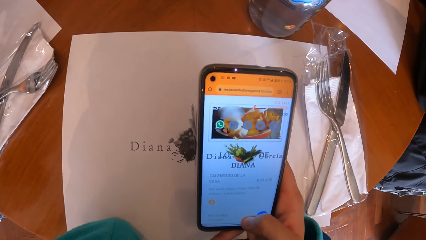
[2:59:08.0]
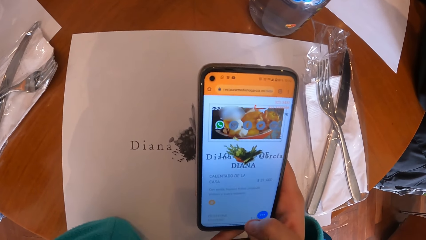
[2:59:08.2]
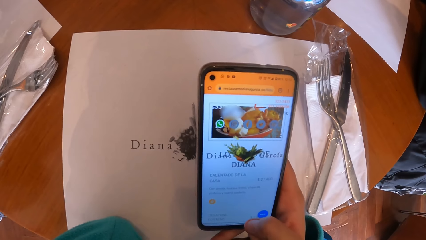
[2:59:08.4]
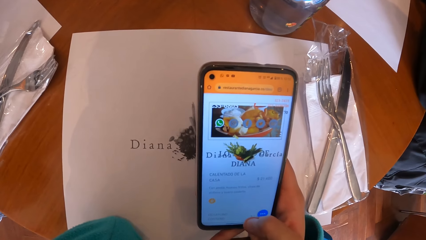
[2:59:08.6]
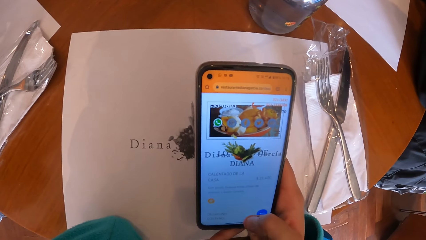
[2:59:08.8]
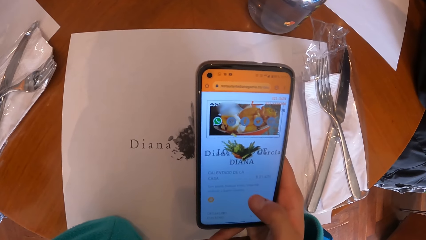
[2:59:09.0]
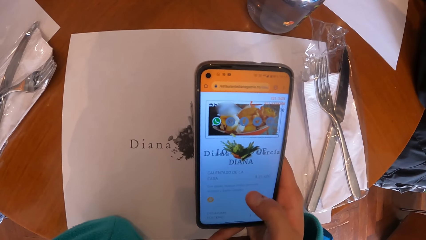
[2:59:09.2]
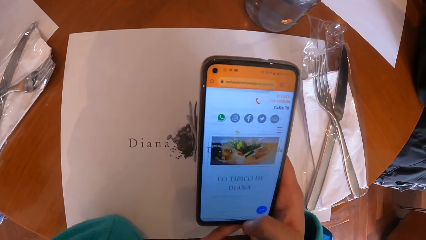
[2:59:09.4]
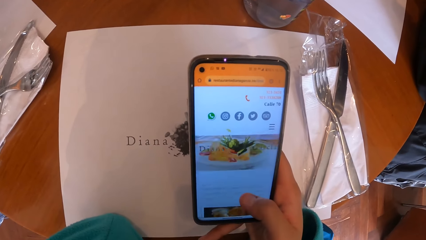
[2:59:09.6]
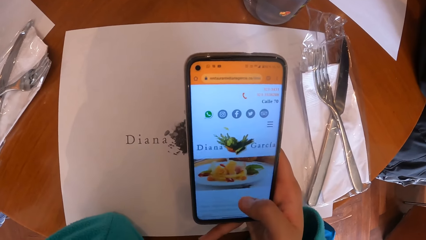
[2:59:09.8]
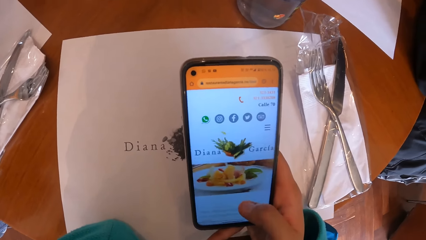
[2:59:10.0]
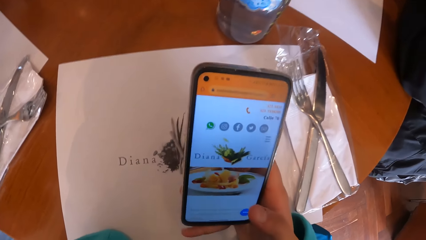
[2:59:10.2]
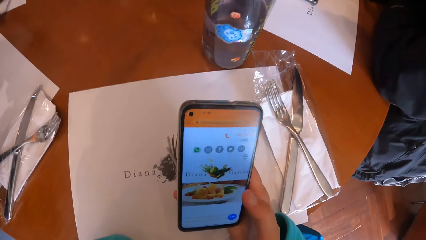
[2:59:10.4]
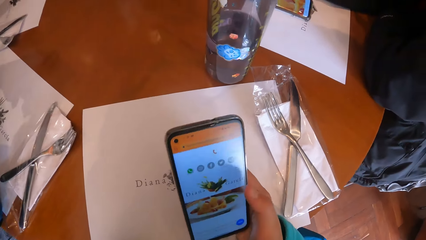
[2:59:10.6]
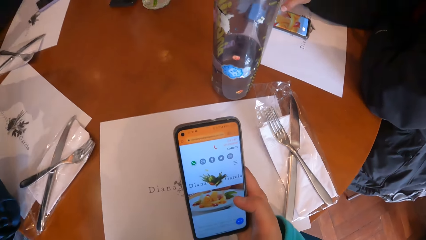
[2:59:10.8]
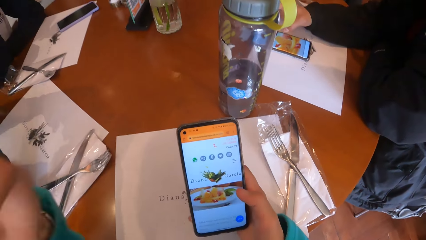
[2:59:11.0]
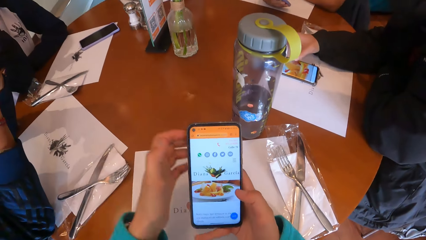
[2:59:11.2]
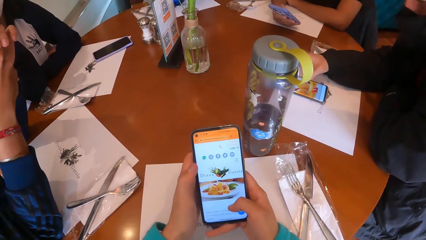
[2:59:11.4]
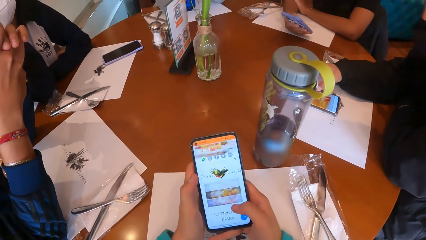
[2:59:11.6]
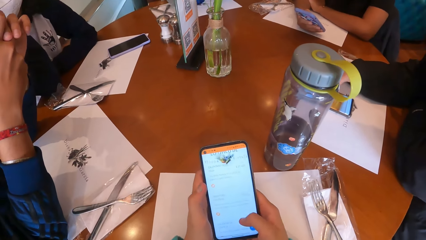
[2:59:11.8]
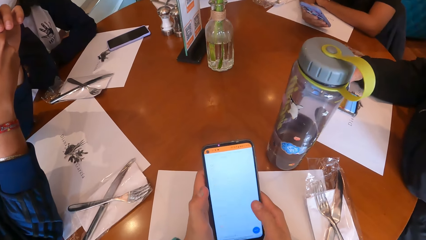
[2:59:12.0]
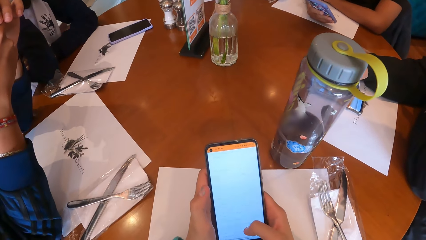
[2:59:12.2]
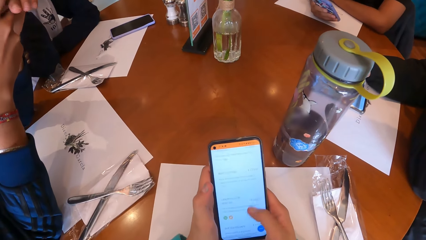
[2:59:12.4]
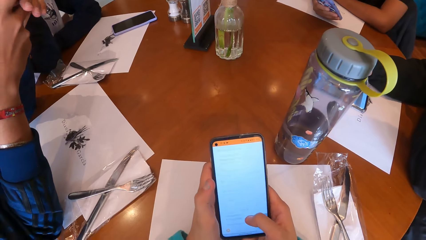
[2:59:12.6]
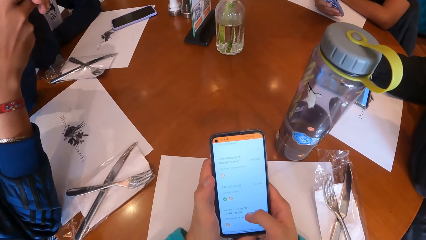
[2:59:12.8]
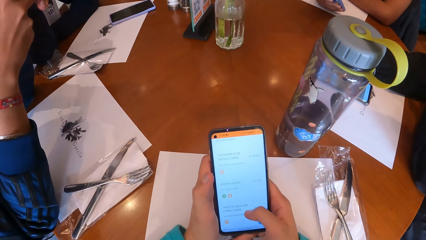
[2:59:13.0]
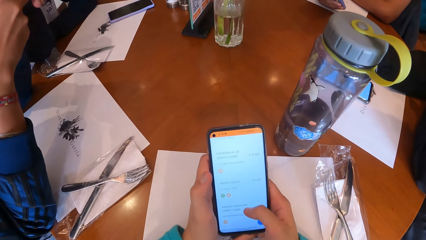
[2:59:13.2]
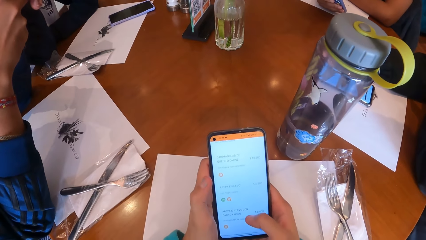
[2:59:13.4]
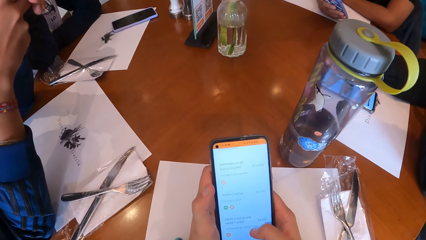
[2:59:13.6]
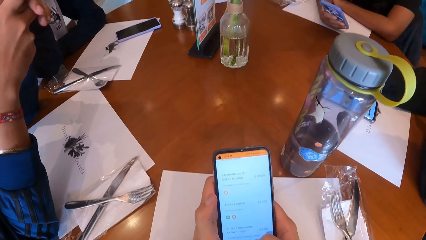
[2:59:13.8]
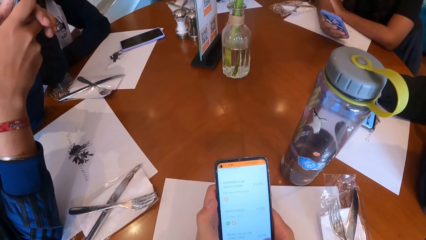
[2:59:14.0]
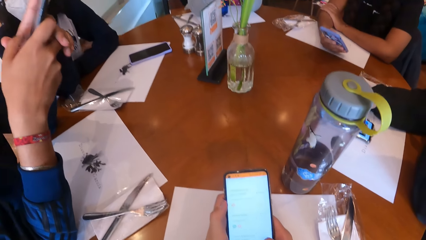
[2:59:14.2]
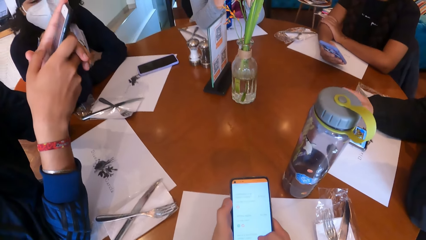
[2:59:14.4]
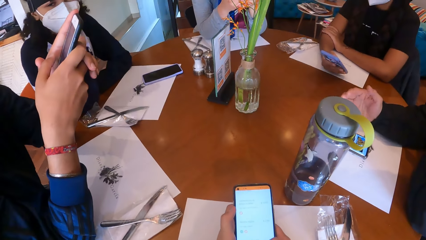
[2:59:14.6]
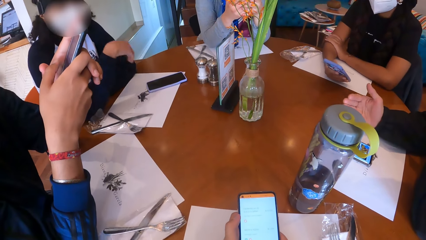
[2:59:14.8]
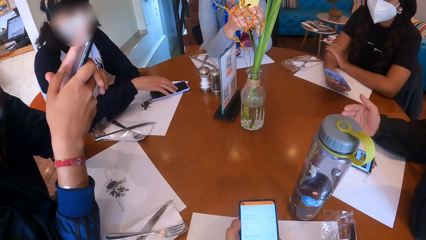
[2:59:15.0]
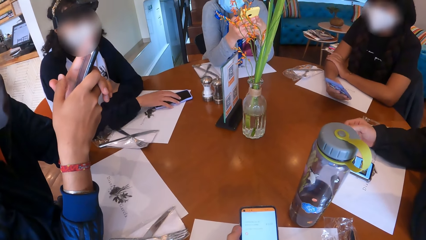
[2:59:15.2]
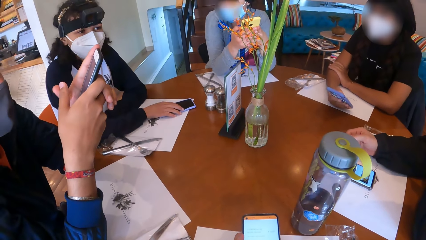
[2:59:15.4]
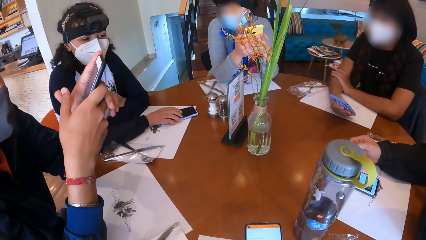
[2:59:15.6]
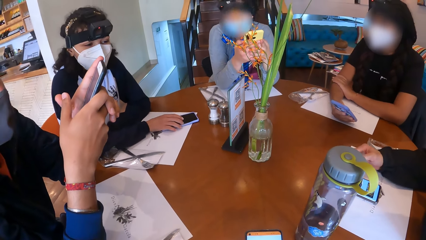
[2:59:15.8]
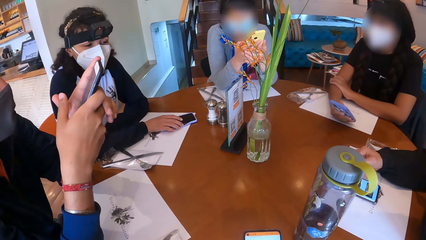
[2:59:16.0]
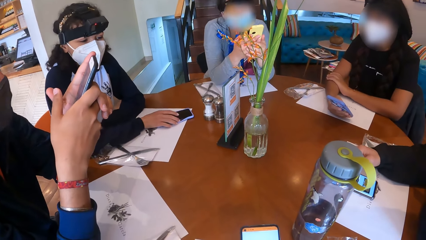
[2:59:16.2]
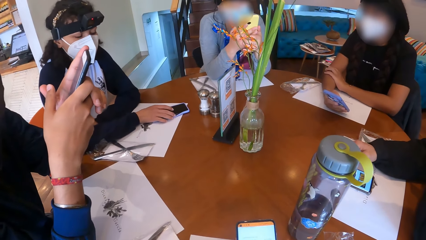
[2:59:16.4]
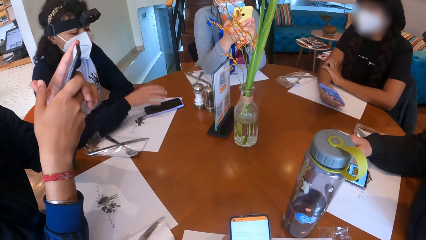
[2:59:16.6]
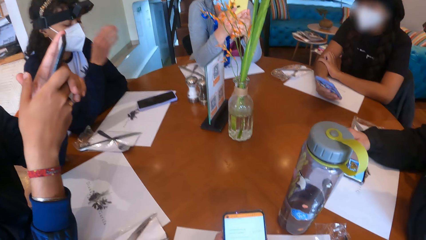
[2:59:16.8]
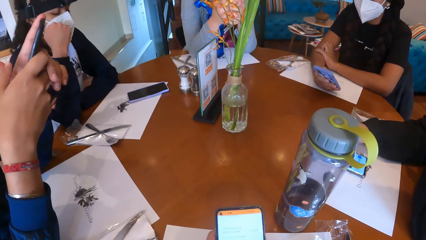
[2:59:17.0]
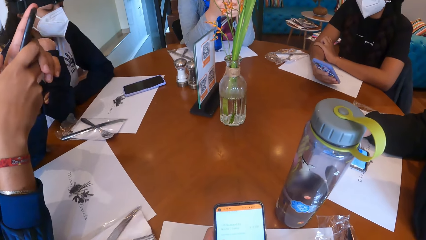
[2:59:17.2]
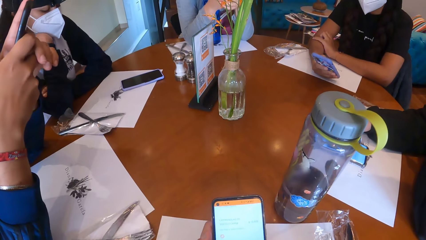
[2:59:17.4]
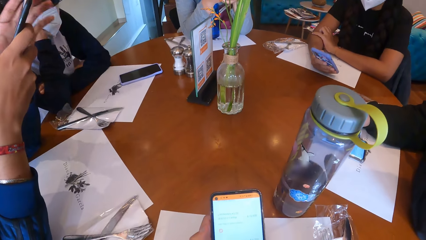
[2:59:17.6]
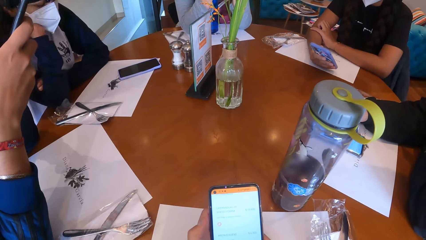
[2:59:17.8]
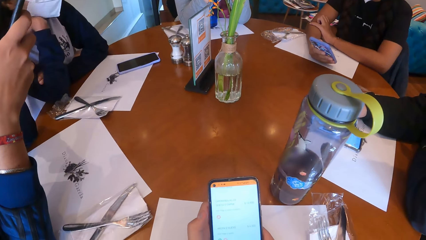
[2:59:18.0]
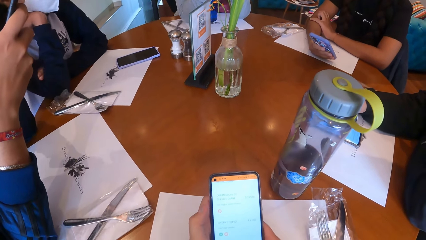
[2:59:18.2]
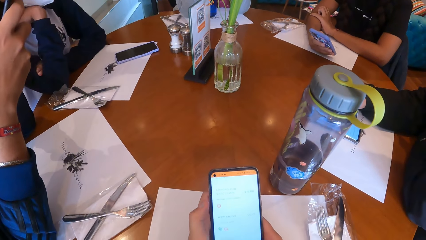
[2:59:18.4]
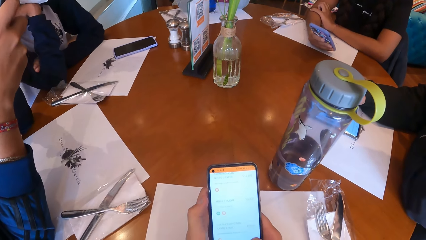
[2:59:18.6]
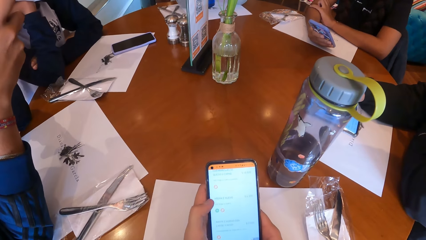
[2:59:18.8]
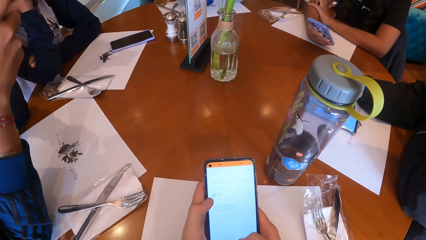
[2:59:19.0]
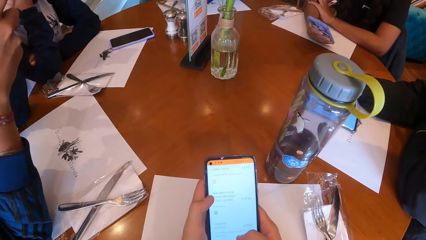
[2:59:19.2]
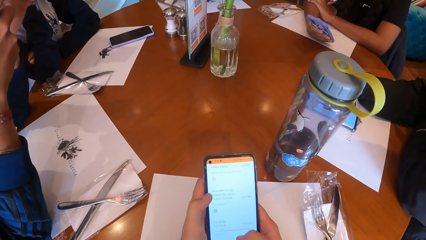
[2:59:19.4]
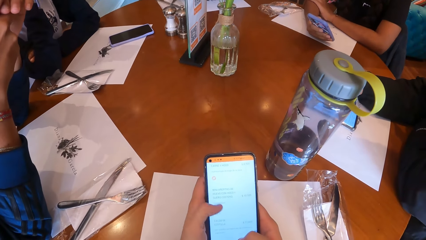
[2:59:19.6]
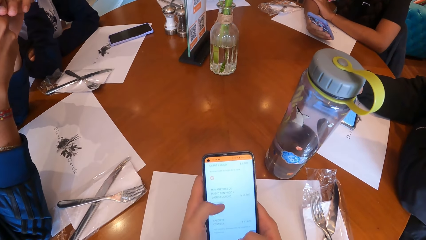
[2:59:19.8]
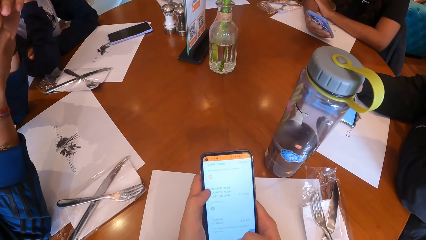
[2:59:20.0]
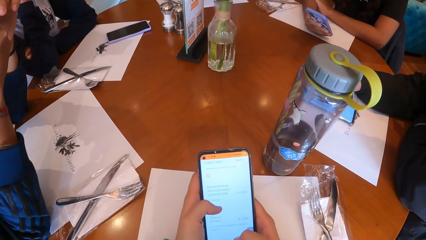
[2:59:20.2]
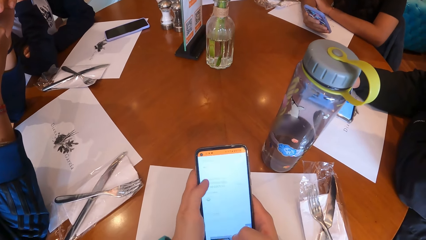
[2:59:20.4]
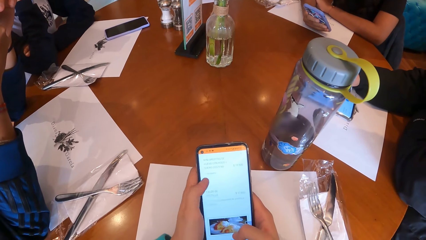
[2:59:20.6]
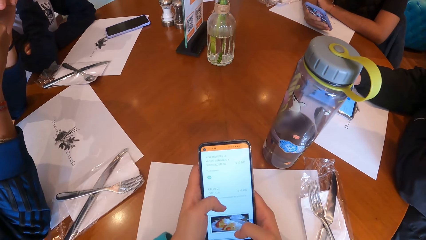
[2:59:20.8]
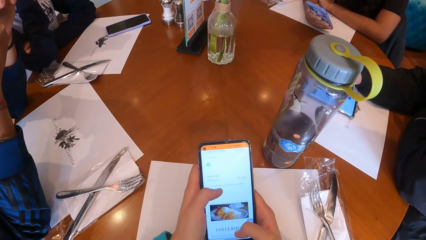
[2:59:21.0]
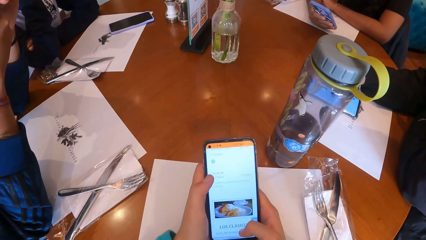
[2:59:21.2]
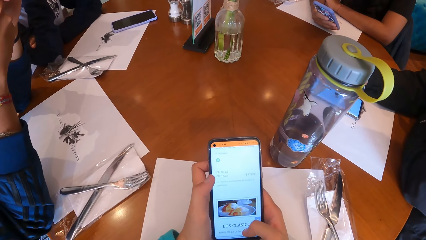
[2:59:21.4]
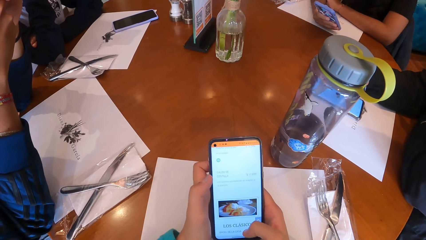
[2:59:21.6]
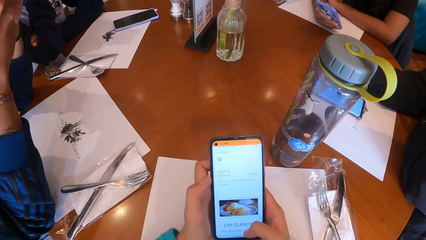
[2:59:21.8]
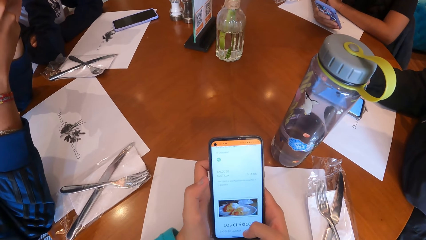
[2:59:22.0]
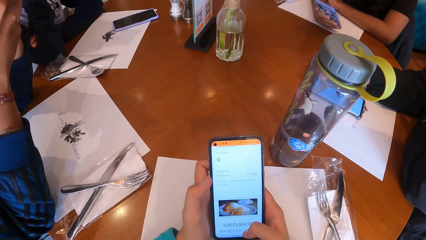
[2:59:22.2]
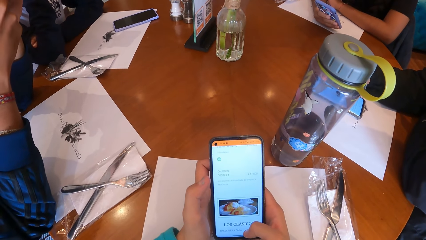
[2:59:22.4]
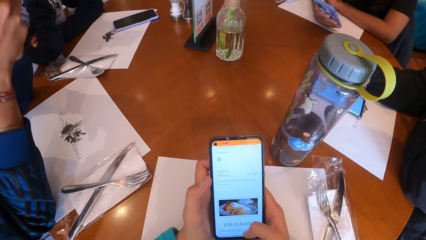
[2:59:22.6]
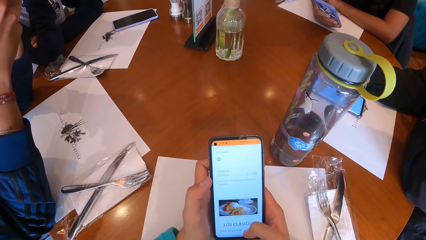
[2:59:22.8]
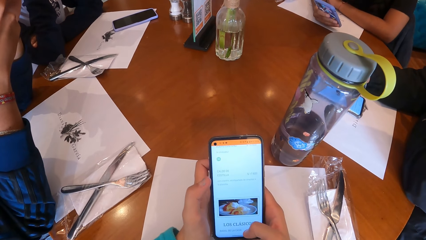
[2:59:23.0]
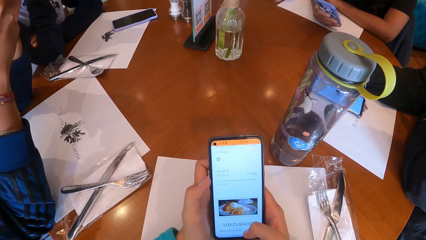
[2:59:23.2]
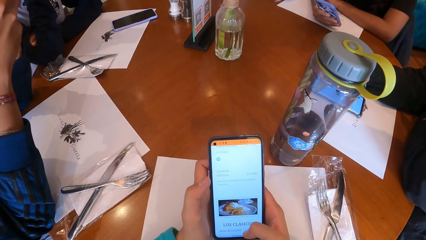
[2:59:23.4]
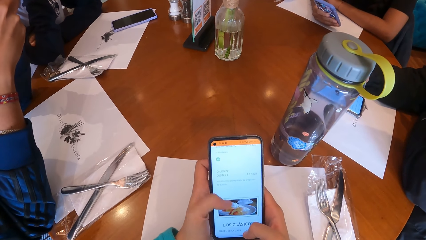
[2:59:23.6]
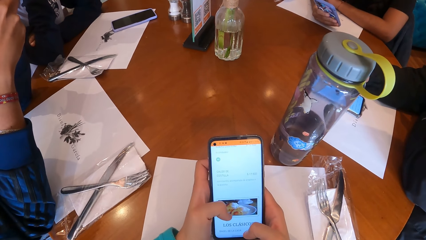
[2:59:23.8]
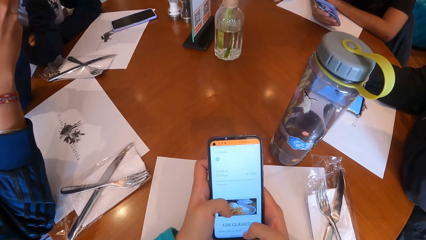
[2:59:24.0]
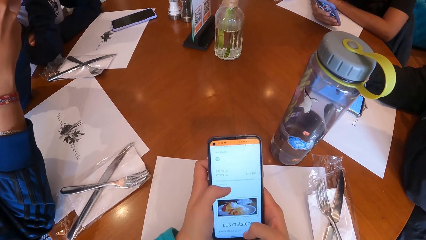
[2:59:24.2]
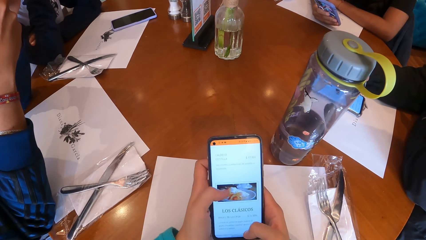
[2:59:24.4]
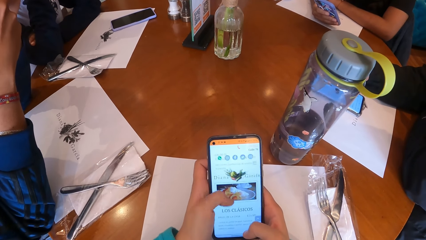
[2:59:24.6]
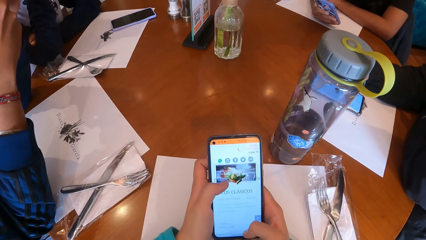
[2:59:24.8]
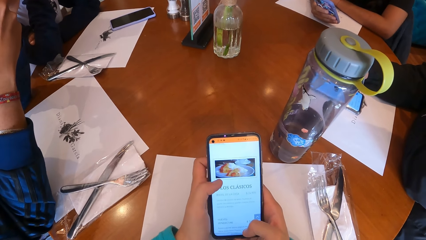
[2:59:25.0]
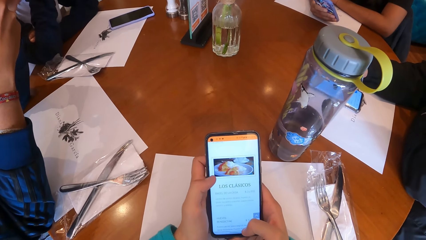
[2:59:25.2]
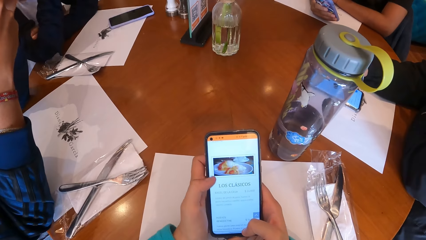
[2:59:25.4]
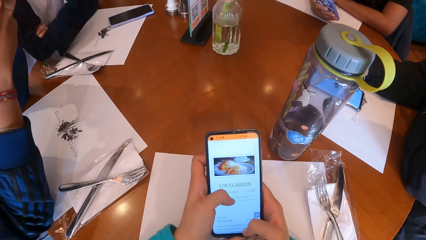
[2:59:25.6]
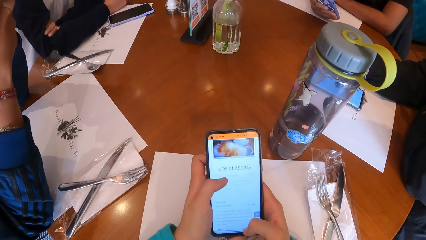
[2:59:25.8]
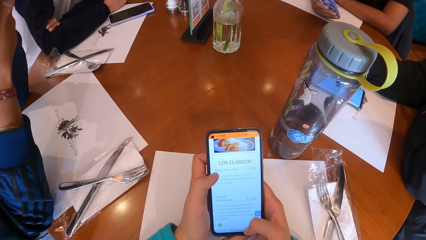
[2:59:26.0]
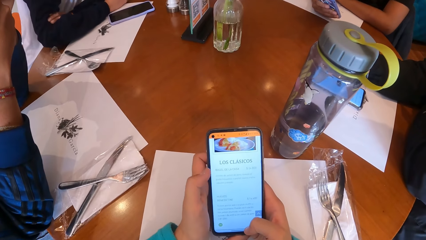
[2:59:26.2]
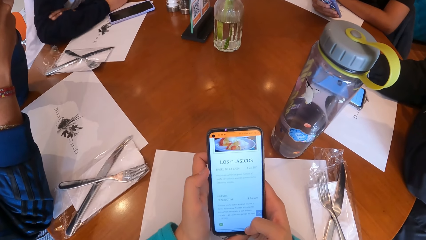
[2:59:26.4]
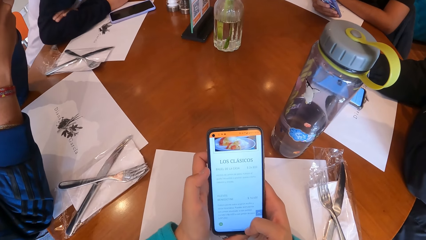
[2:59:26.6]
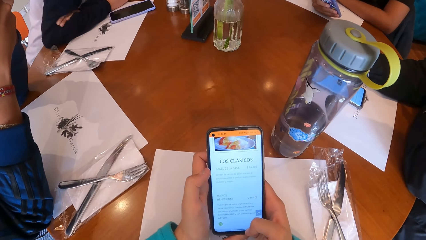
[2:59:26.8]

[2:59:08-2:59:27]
The woman touches the cellphone on the table with her right hand. The camera wearer operates the cellphone with both hands.
